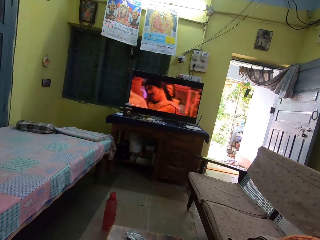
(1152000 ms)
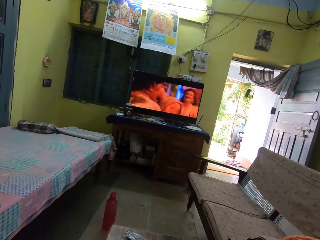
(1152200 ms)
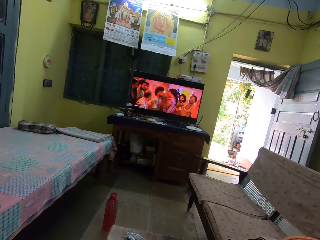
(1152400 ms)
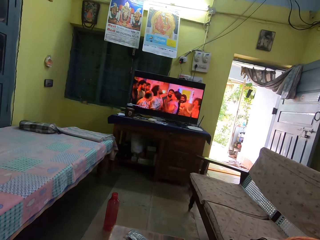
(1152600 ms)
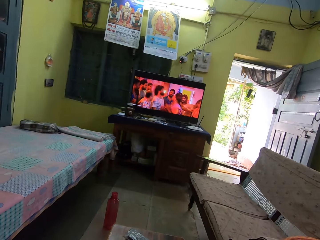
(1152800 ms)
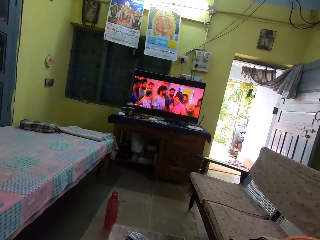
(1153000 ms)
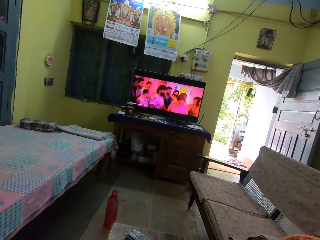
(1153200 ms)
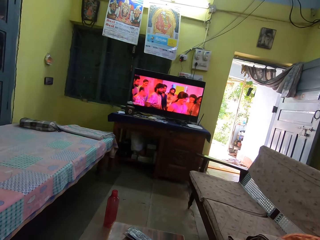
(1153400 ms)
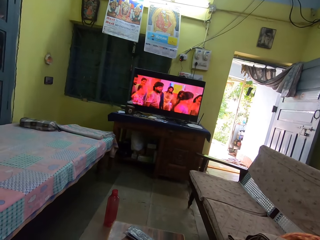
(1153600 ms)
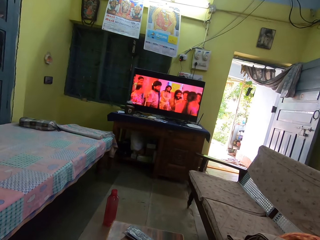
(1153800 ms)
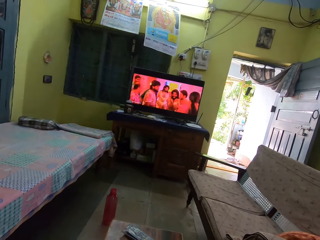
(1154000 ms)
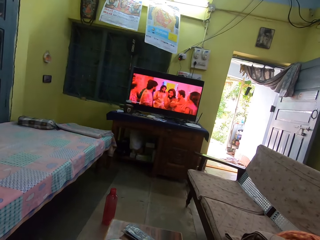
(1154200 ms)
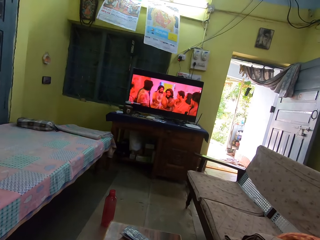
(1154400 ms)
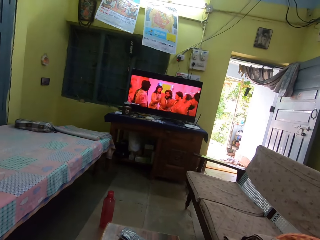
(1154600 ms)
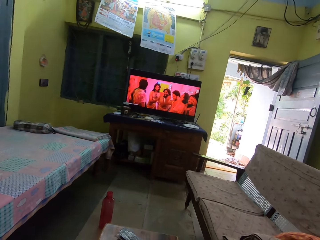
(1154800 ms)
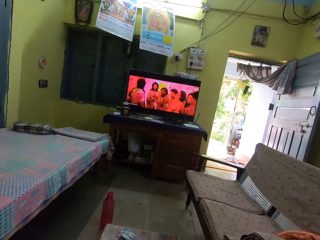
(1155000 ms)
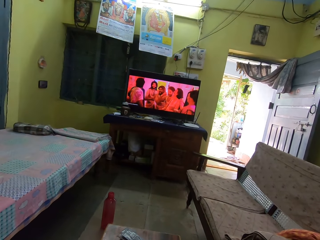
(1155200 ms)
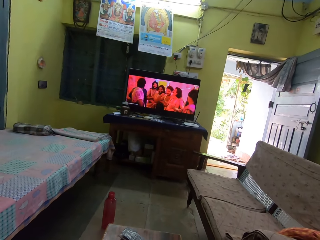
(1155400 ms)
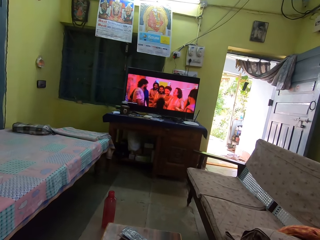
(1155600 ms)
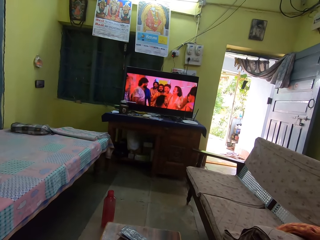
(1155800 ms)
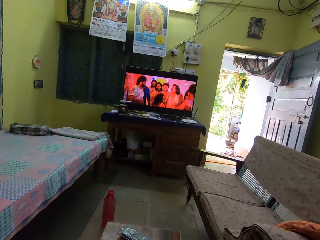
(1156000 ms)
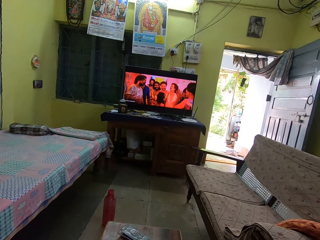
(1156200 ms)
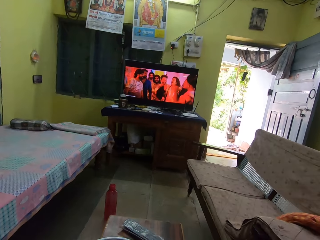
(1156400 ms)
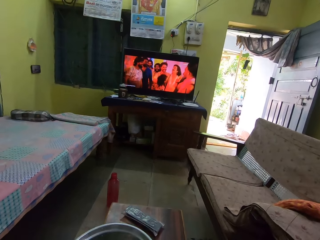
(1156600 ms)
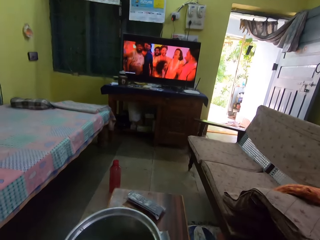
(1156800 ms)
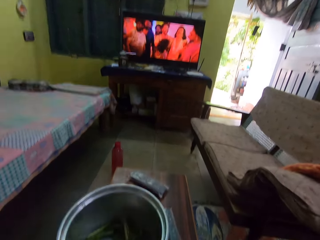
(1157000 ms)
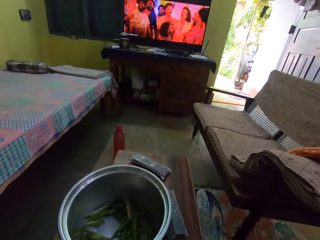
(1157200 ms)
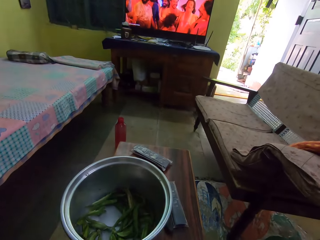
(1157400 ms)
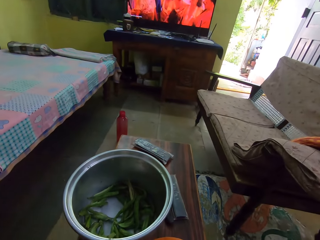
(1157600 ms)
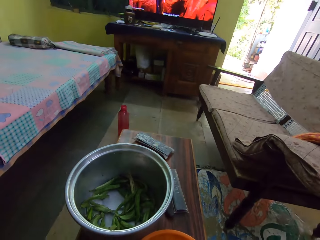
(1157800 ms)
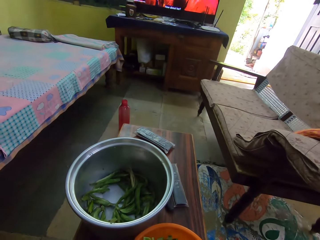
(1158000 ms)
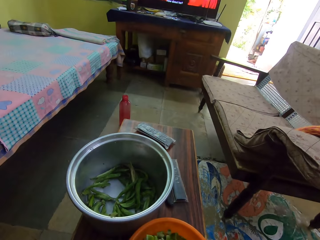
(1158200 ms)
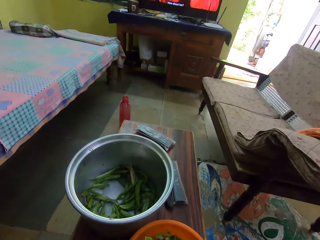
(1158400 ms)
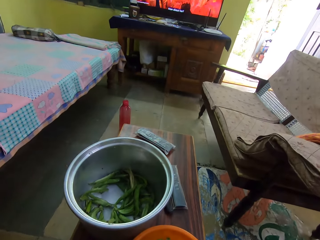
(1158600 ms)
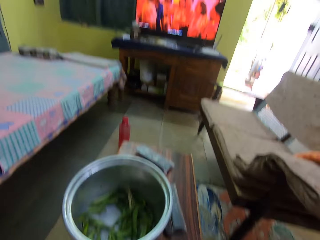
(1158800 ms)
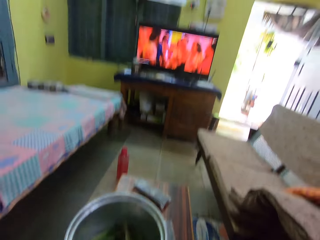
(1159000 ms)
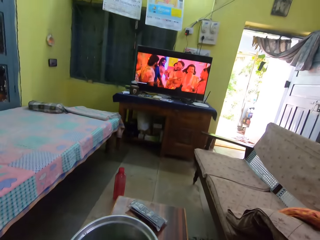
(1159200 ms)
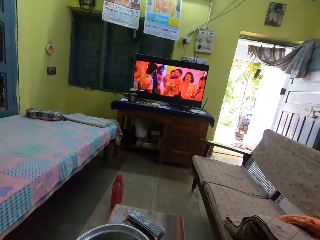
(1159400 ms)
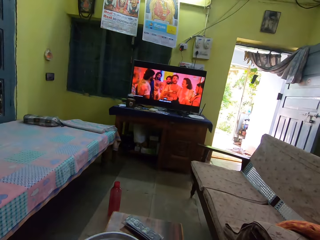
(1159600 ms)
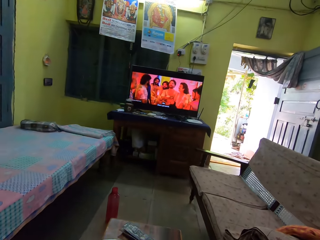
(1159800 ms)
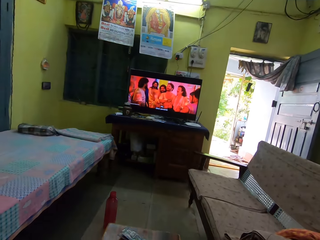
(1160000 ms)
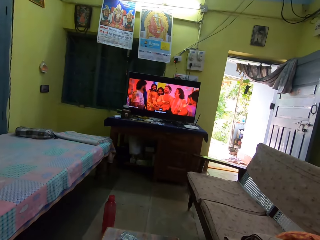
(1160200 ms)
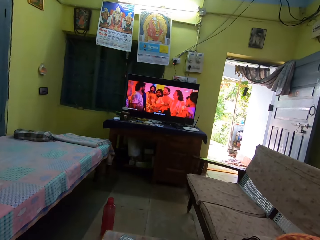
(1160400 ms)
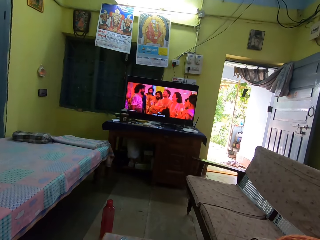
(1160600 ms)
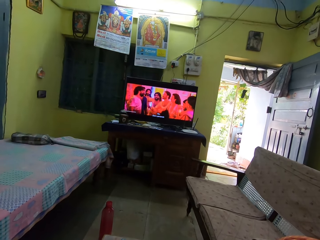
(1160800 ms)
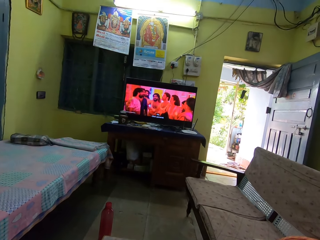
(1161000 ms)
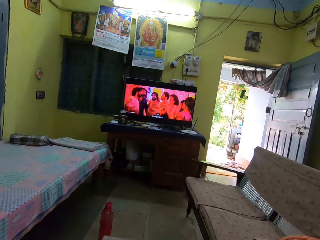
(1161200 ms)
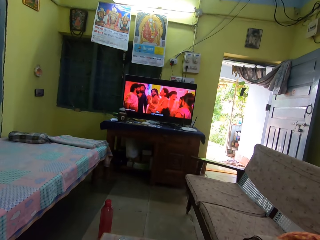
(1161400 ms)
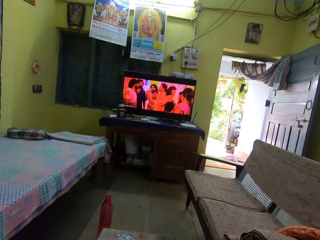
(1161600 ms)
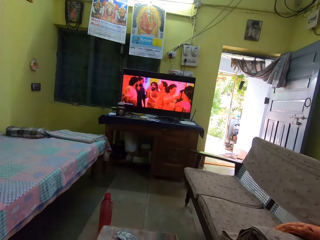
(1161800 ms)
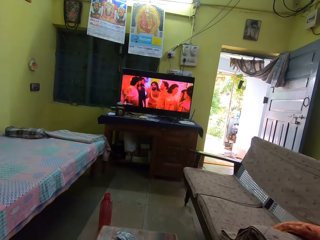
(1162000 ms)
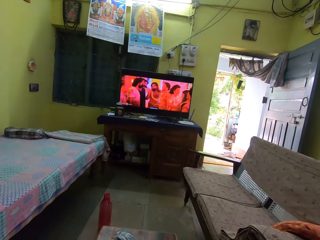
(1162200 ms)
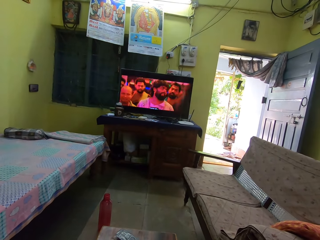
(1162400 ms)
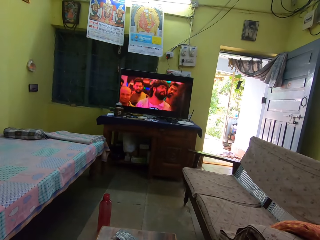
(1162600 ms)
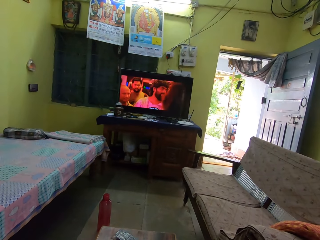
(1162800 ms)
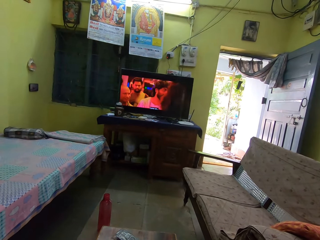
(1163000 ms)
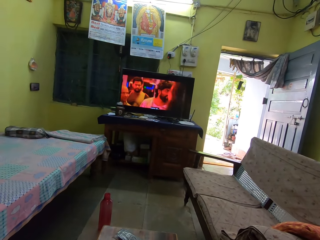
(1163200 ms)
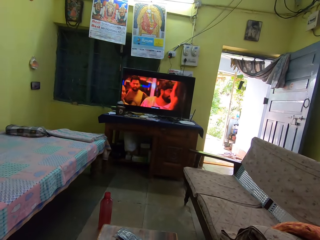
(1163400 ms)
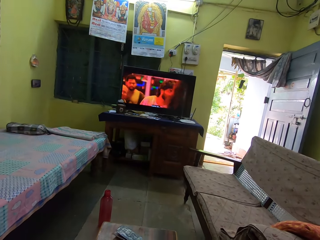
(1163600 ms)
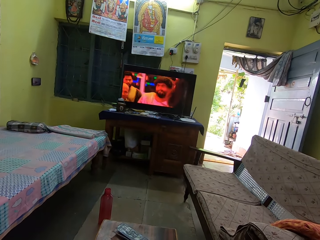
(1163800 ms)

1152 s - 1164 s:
The camera wearer looks at the cooking pot. They watch TV.

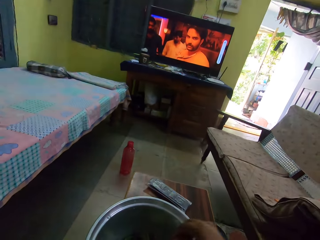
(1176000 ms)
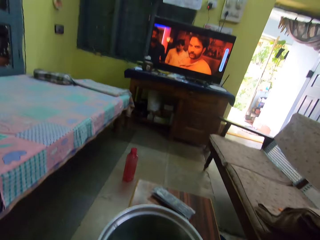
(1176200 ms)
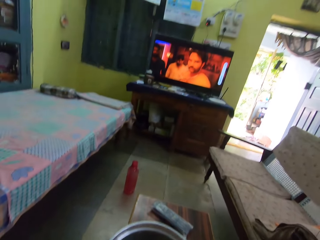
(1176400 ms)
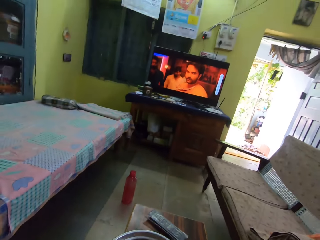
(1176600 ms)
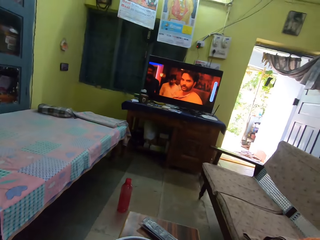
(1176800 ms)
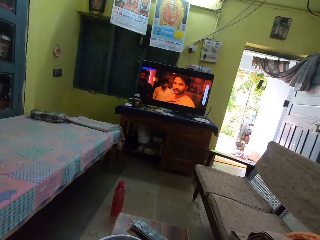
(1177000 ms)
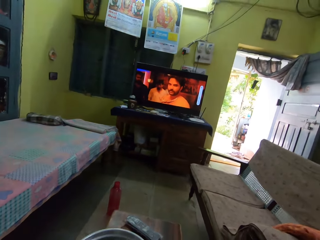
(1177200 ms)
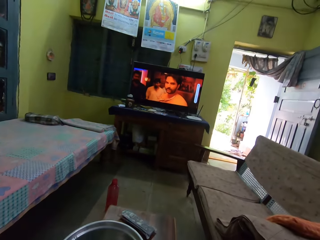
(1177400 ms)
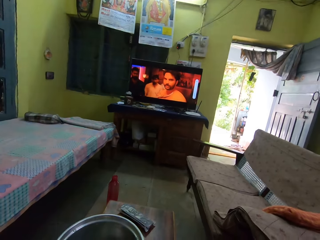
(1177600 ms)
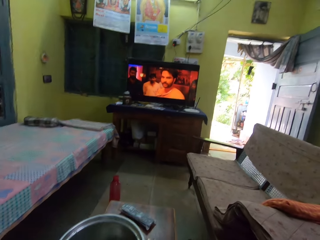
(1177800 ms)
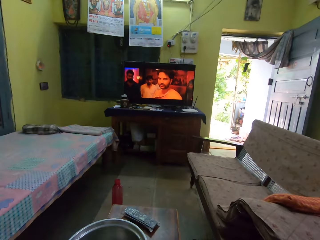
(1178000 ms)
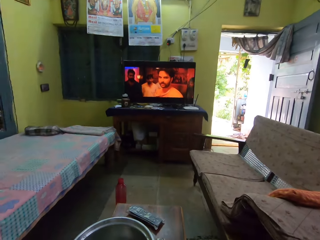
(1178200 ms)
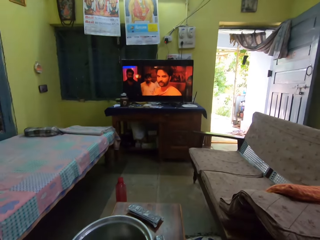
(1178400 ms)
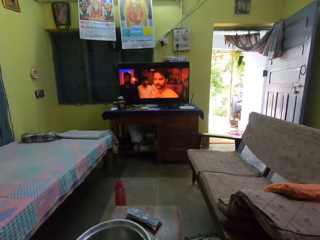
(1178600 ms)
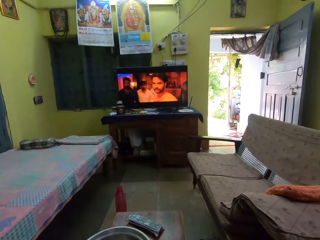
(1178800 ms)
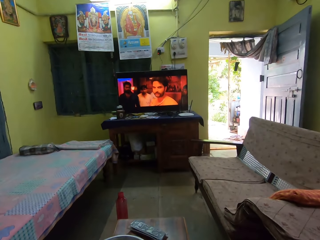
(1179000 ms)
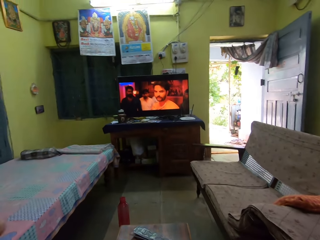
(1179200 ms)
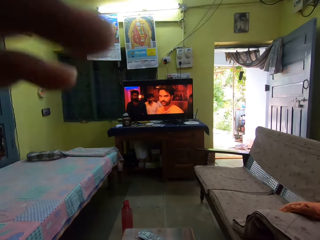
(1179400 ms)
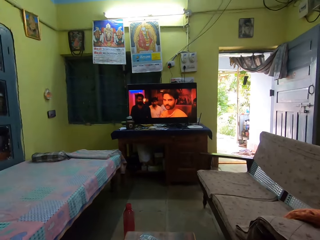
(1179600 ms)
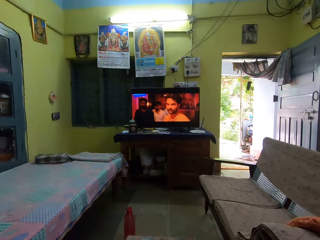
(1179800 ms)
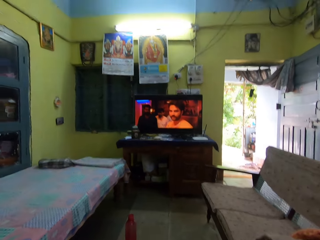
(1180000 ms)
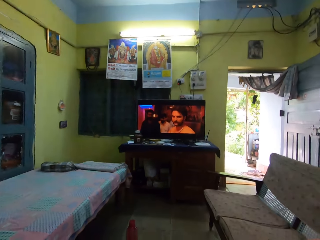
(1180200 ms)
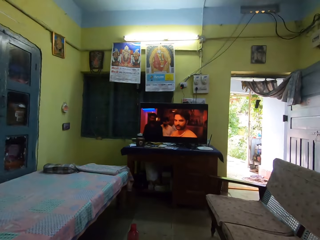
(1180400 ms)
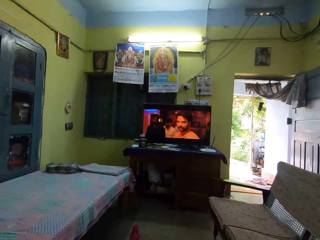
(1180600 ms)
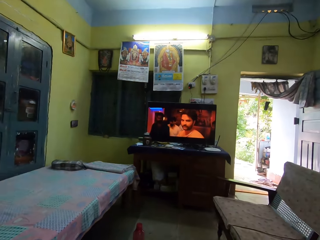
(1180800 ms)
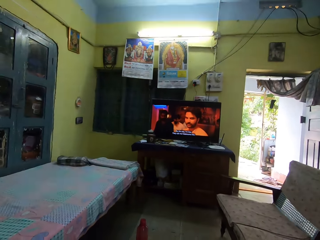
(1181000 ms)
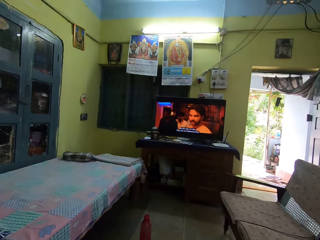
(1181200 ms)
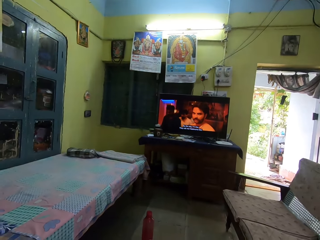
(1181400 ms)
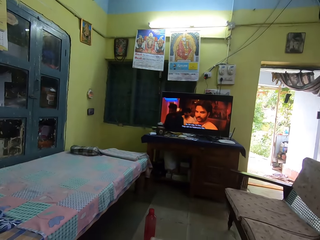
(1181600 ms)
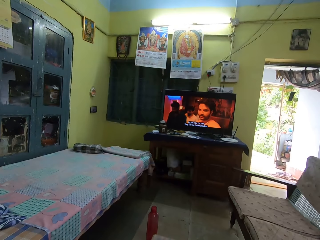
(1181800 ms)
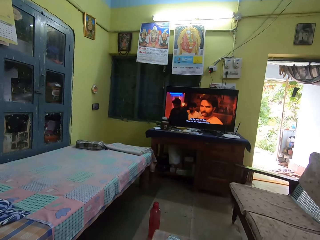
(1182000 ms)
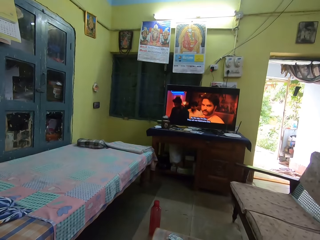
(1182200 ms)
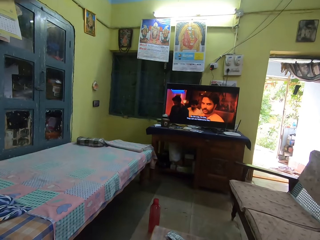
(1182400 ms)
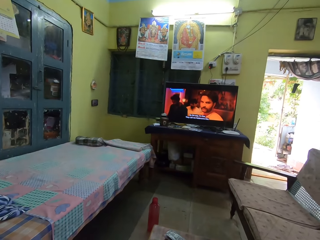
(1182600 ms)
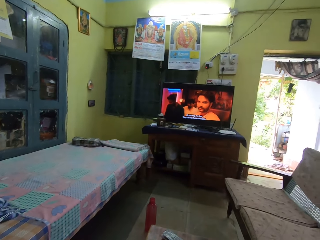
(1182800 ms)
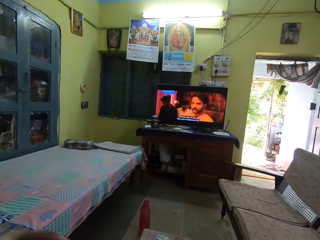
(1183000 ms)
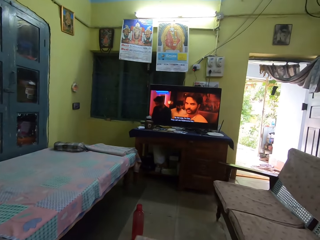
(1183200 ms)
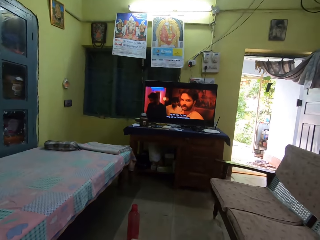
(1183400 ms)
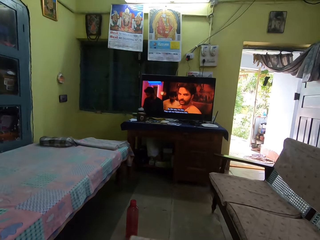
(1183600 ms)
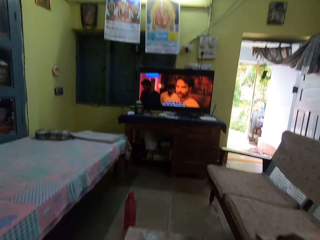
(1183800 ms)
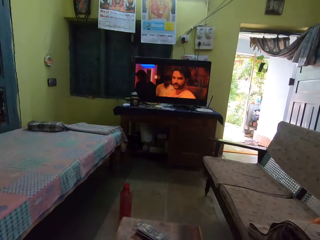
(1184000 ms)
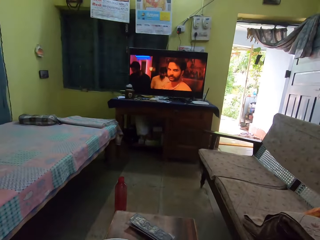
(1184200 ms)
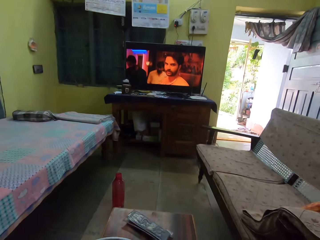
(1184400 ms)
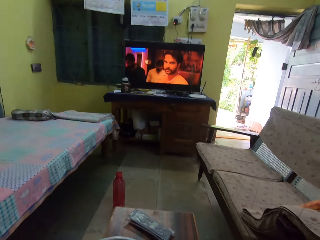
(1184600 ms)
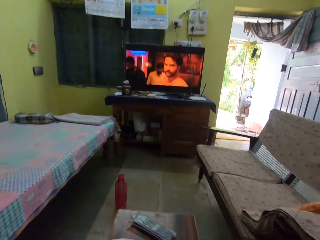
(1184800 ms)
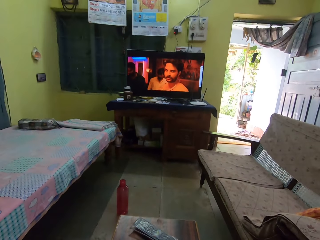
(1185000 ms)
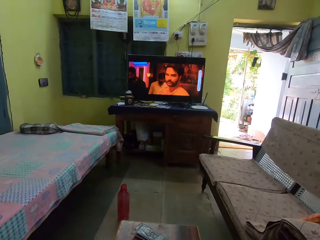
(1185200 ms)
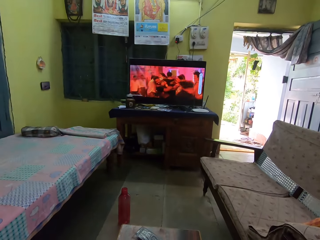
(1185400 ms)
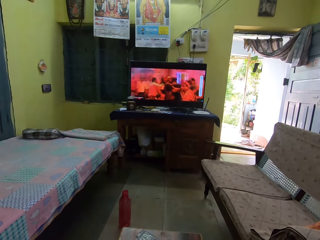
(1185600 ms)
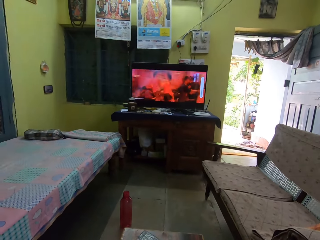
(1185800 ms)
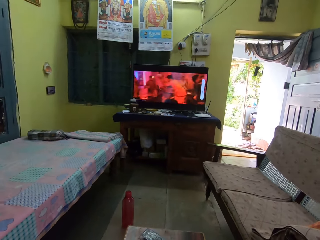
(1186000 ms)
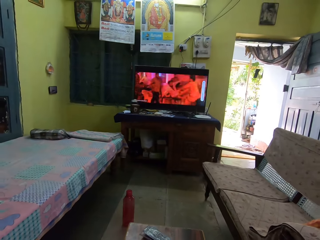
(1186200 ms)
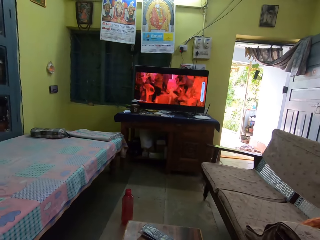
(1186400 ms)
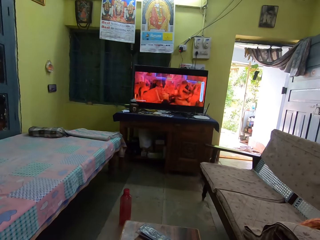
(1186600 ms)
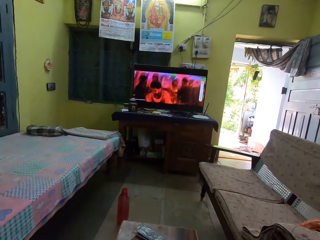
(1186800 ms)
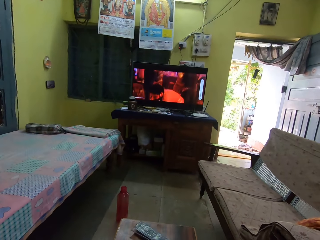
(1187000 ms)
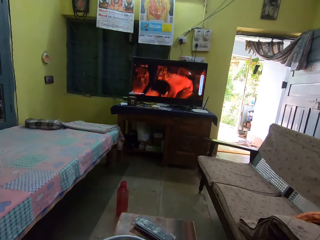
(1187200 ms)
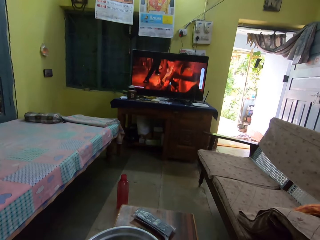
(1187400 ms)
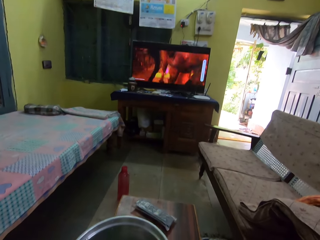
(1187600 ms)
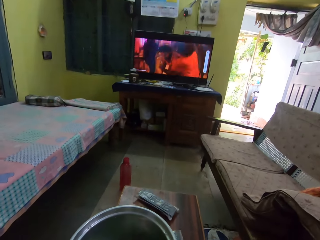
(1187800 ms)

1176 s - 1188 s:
The camera wearer moves the head. They move the hand. They look around the room.
